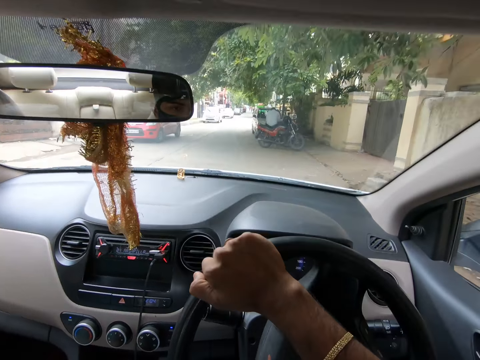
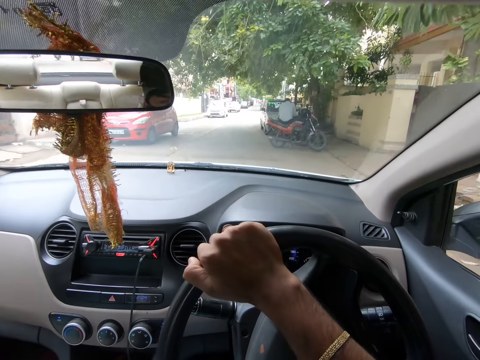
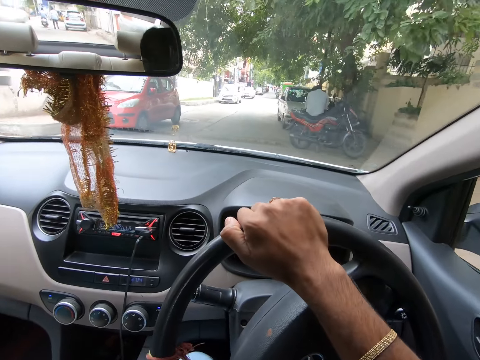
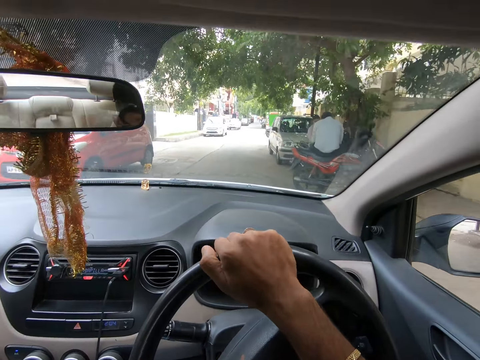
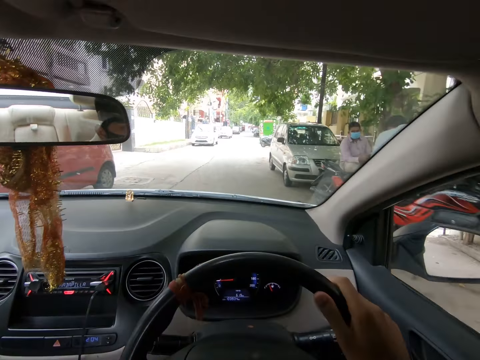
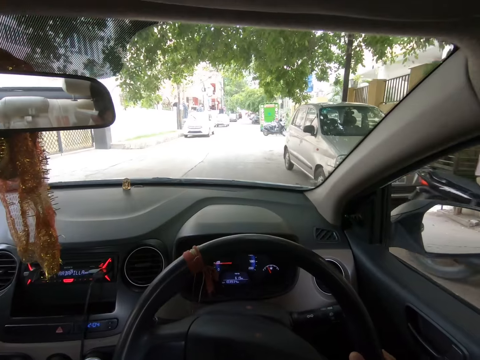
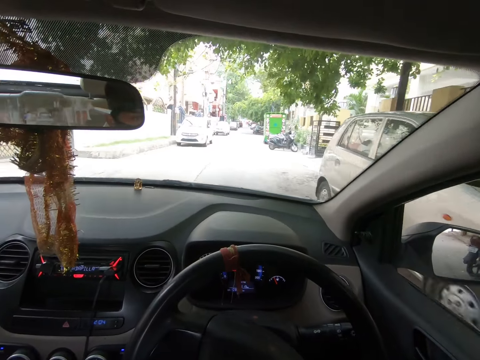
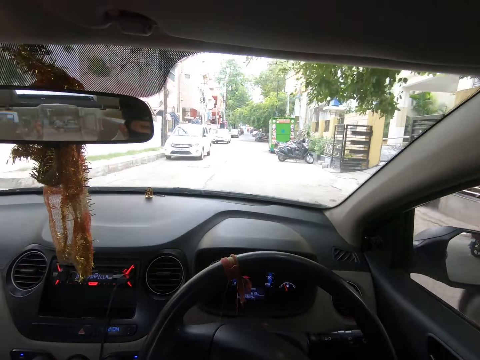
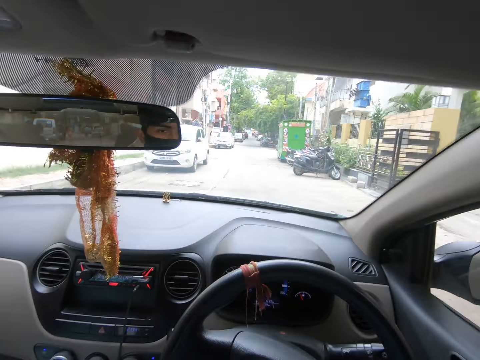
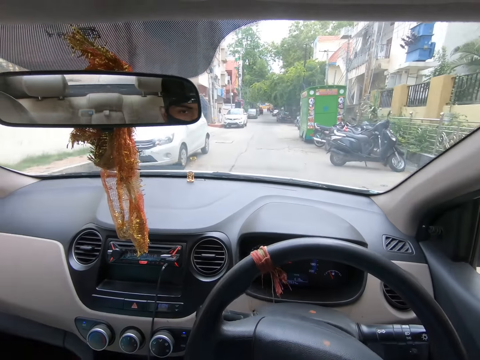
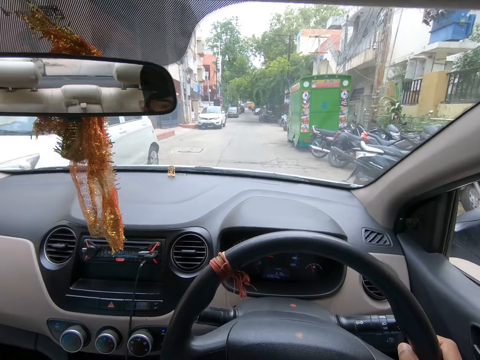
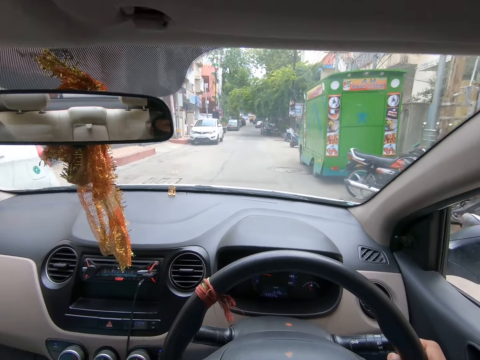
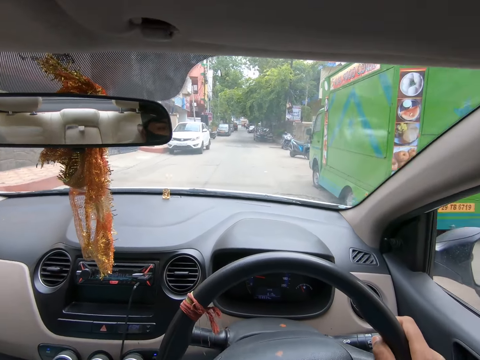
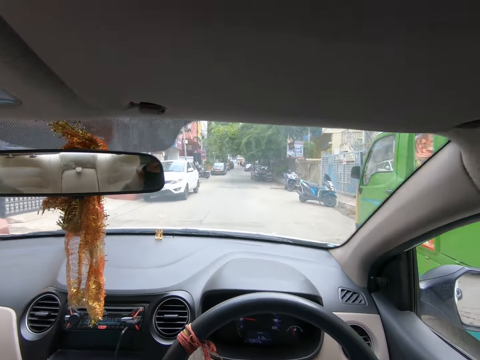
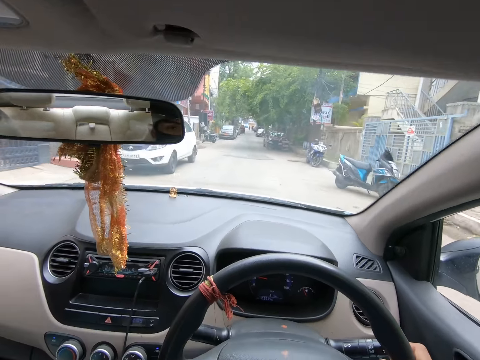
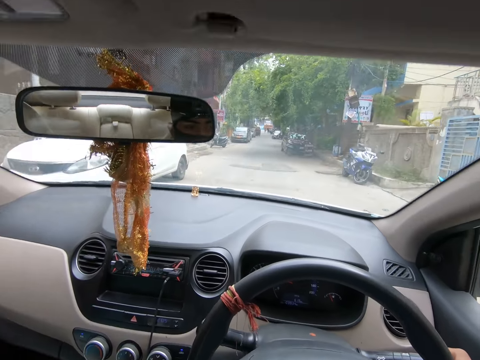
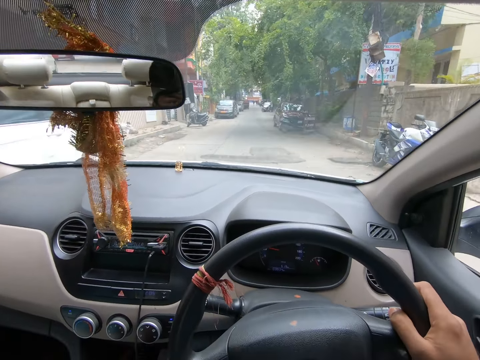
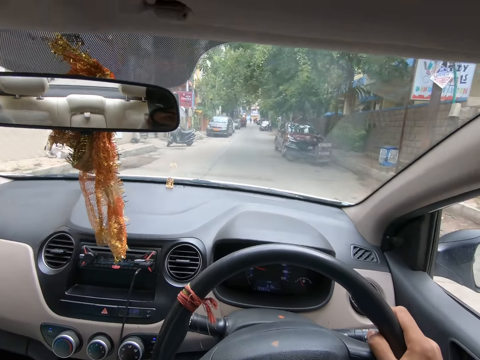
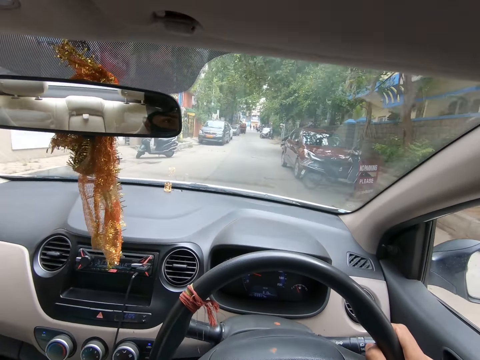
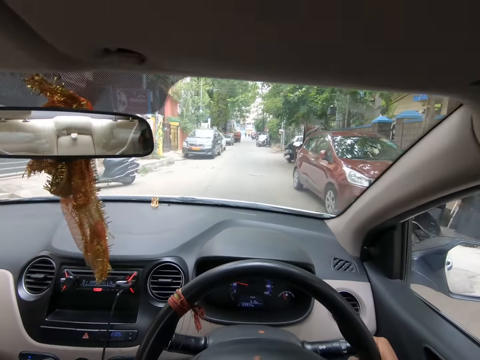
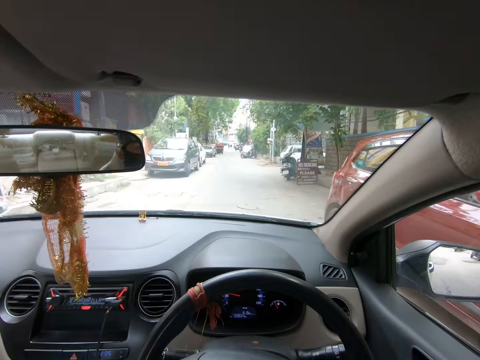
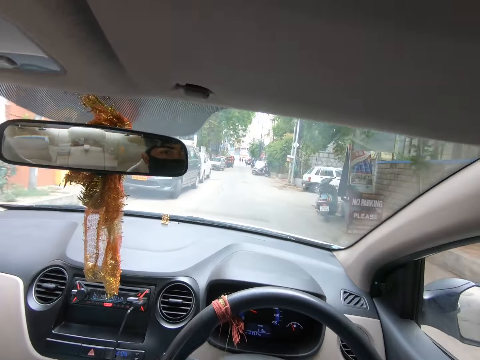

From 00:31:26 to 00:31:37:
The camera wearer drives the car on the road.

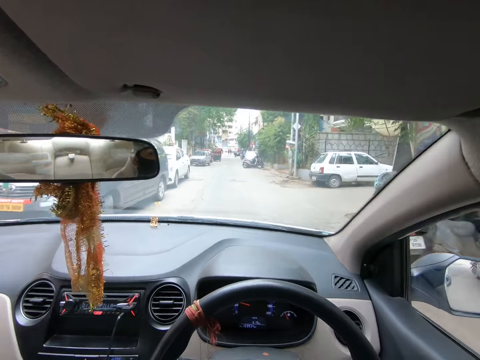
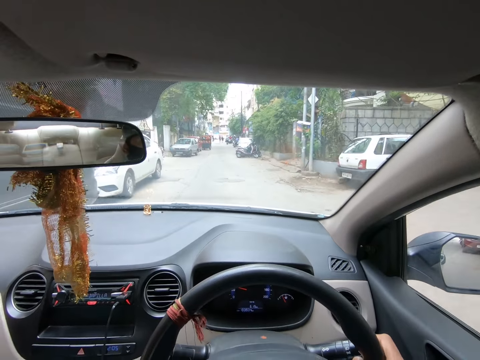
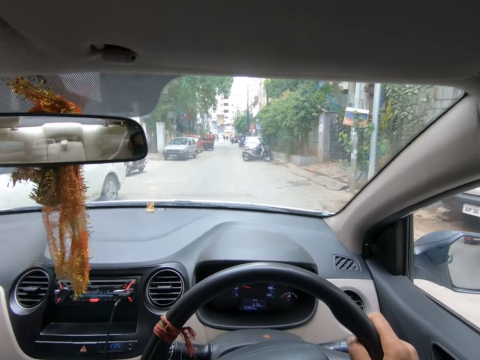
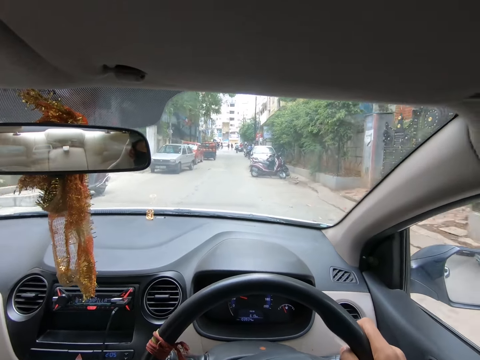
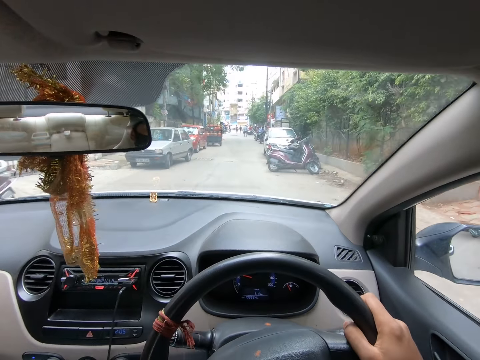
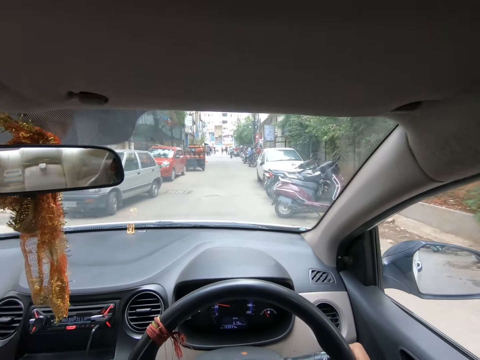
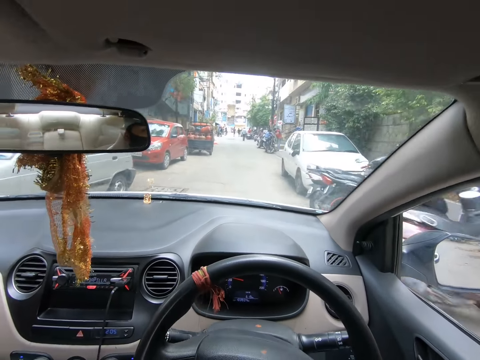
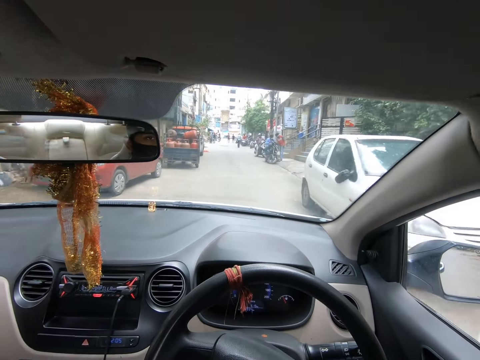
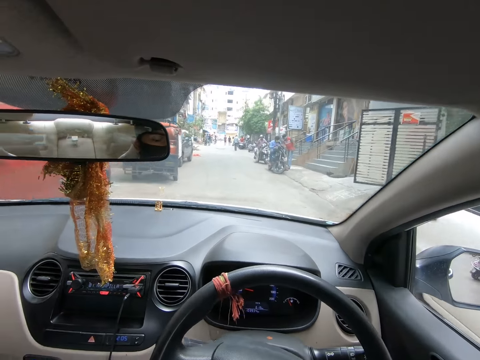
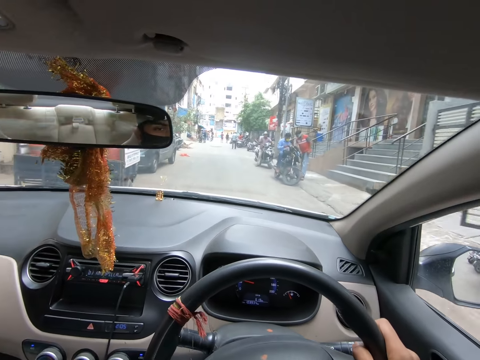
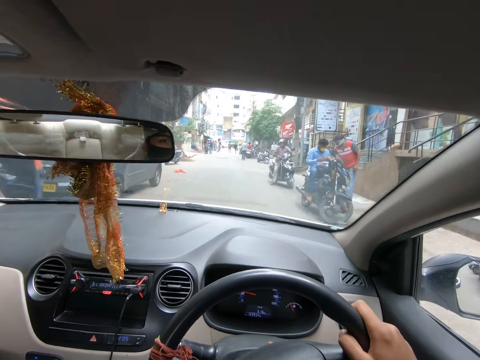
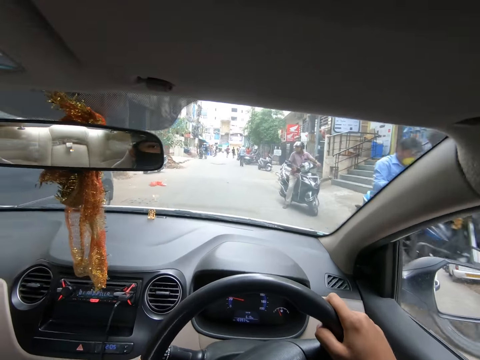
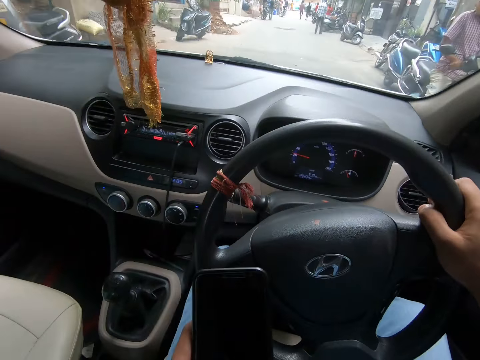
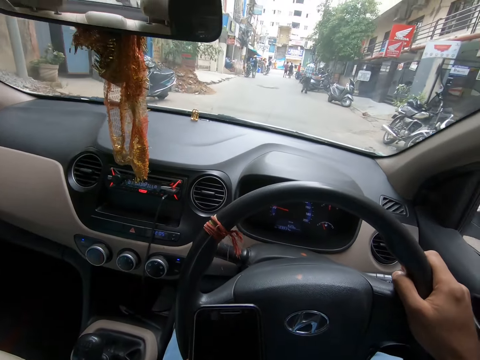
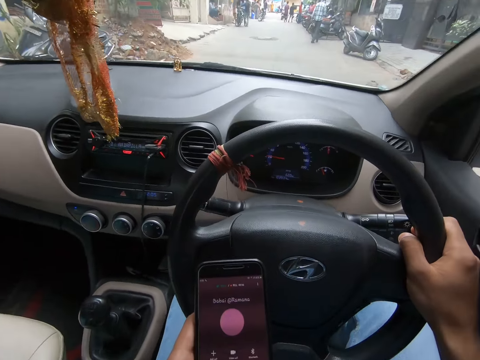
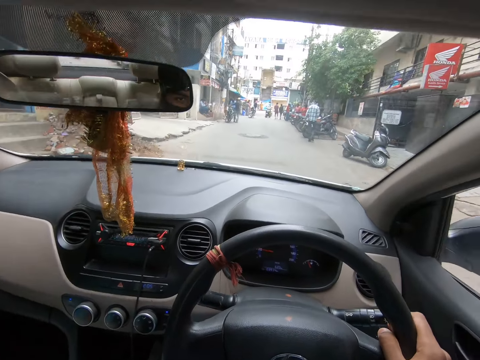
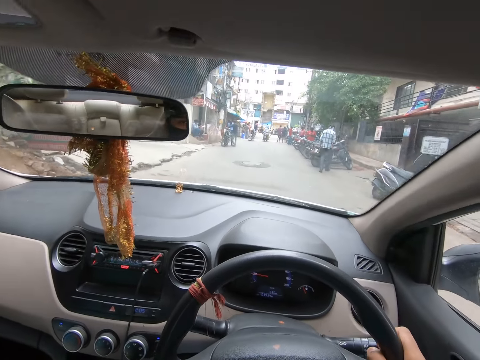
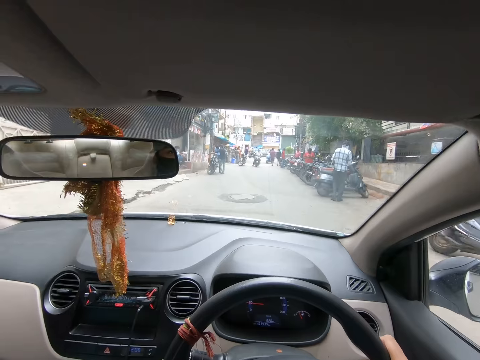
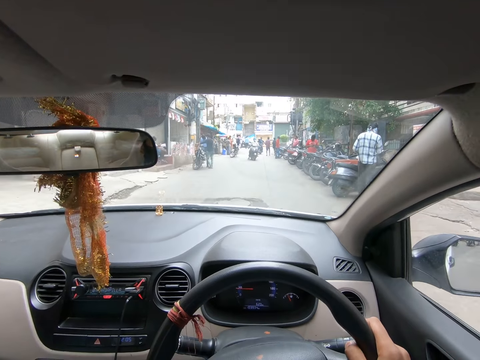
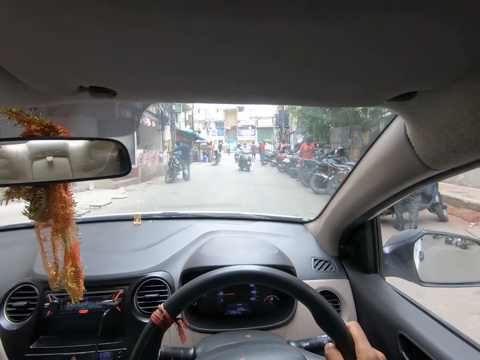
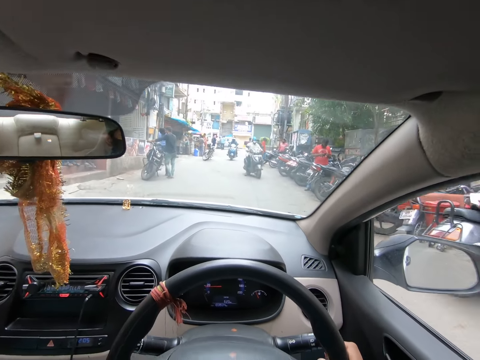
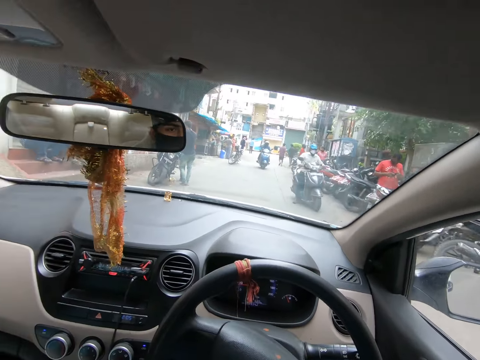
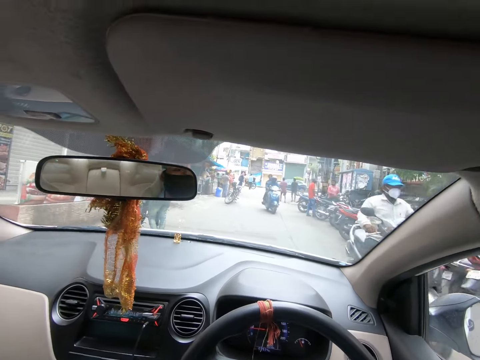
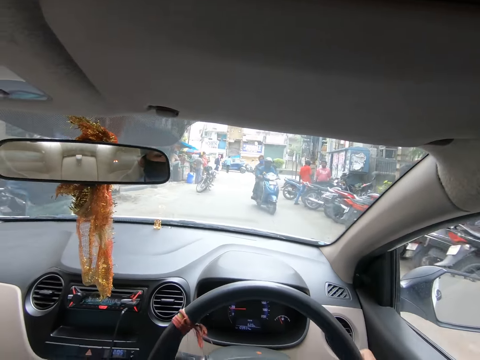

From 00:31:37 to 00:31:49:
The camera wearer holds the phone. They move the steering with the right hand. They scroll the phone with the left hand.

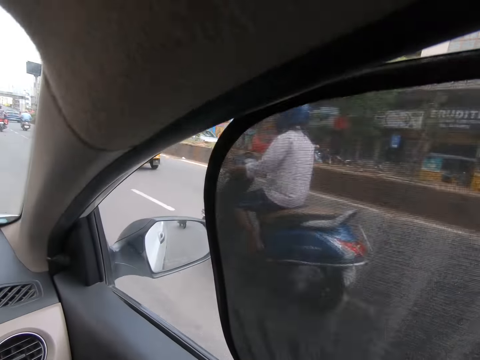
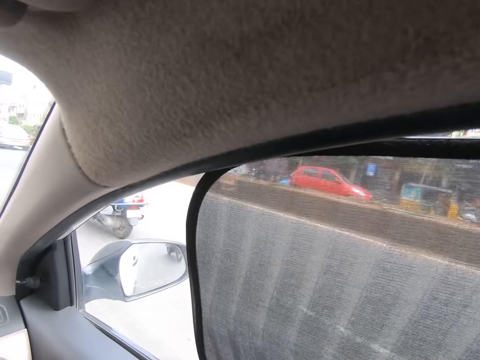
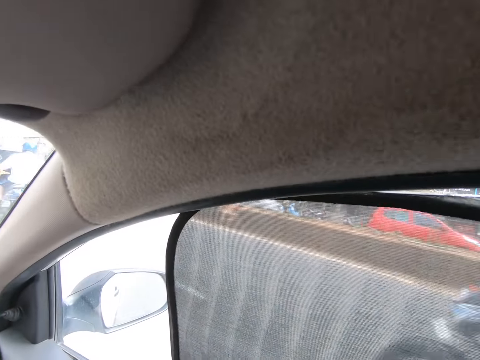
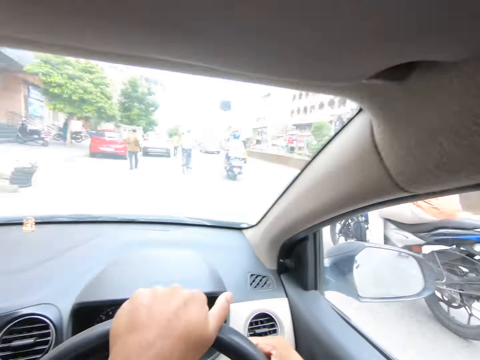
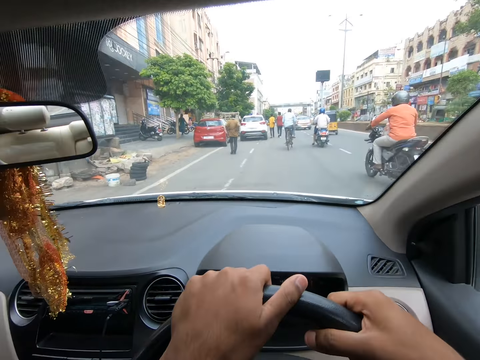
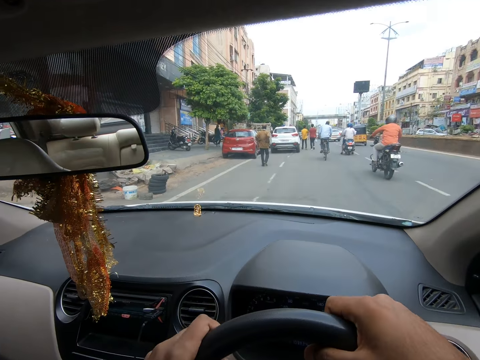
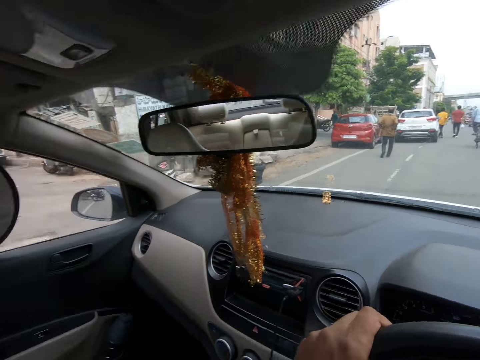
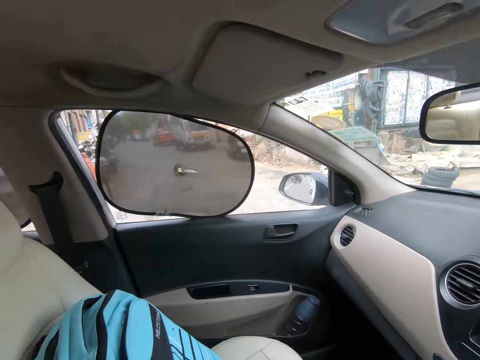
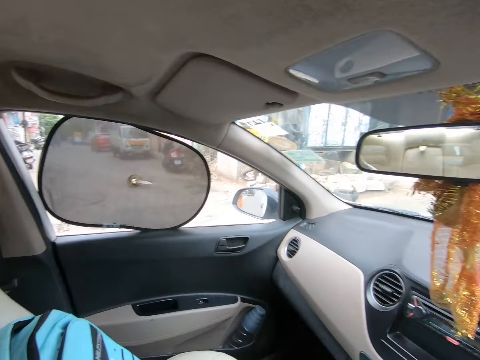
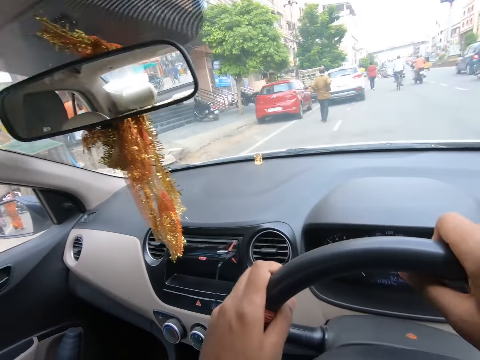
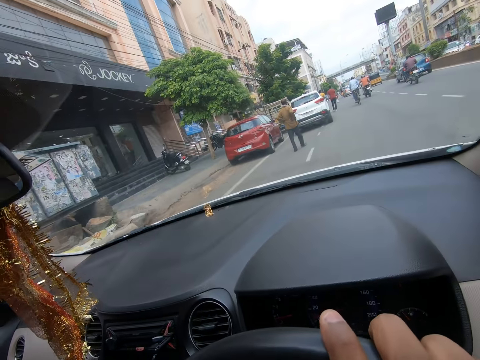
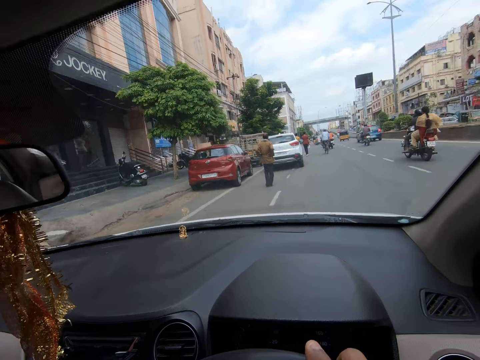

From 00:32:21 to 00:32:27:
The camera wearer looks around.
